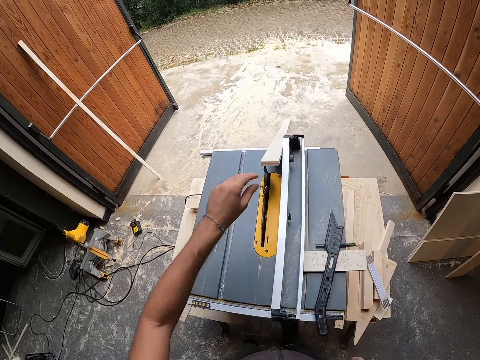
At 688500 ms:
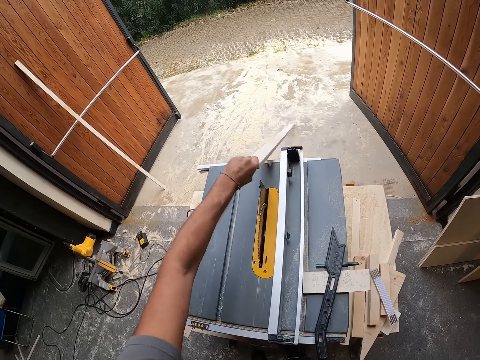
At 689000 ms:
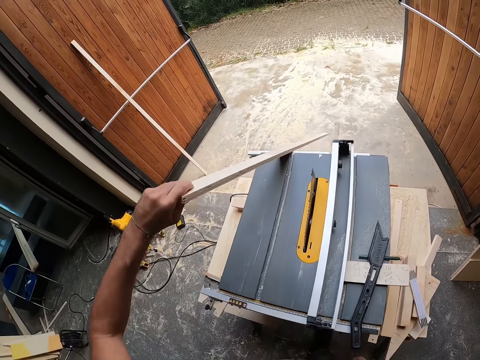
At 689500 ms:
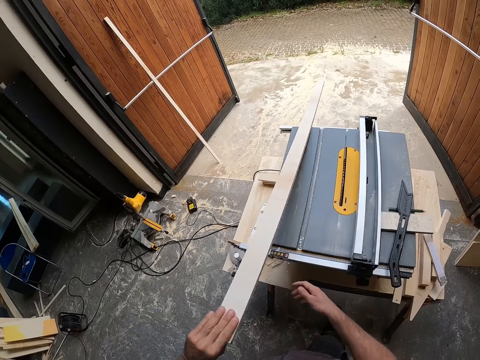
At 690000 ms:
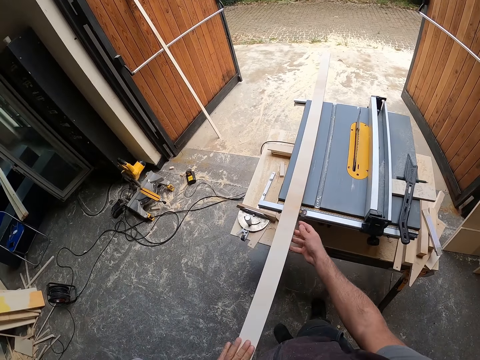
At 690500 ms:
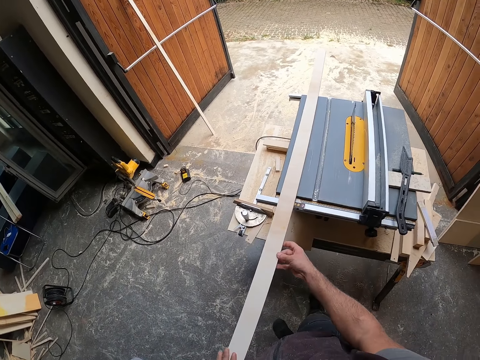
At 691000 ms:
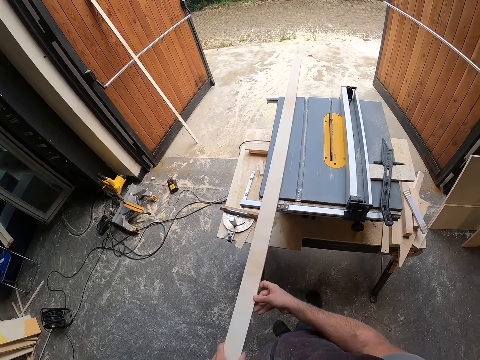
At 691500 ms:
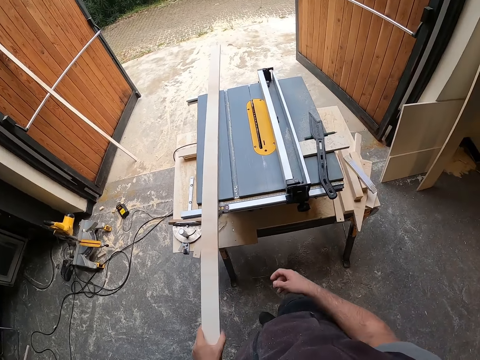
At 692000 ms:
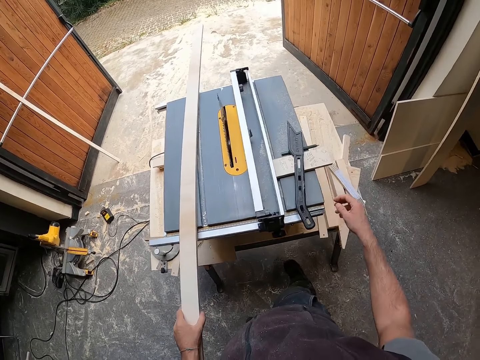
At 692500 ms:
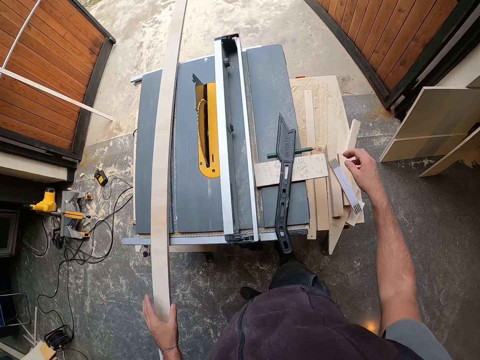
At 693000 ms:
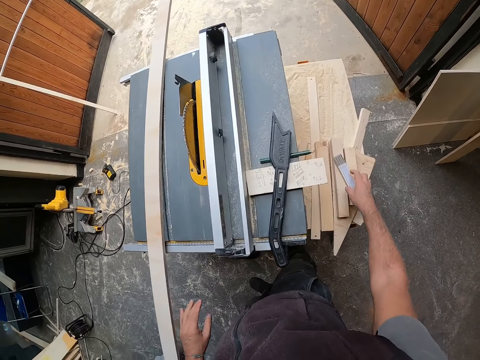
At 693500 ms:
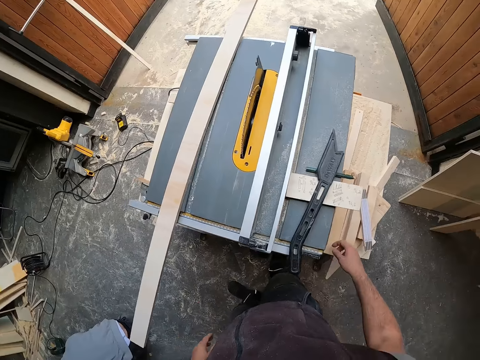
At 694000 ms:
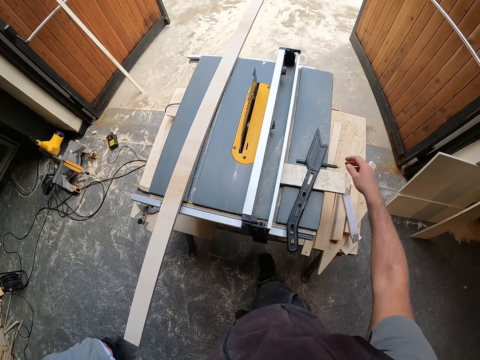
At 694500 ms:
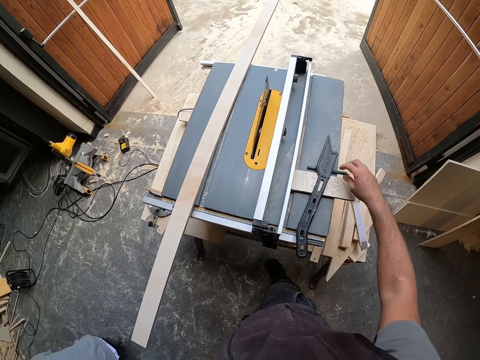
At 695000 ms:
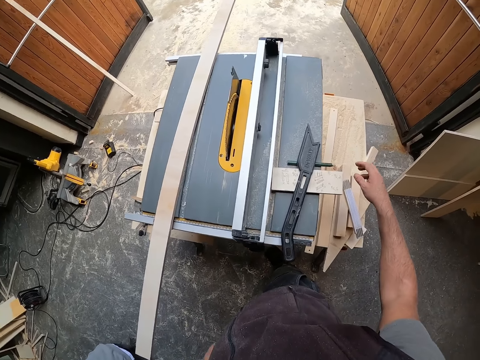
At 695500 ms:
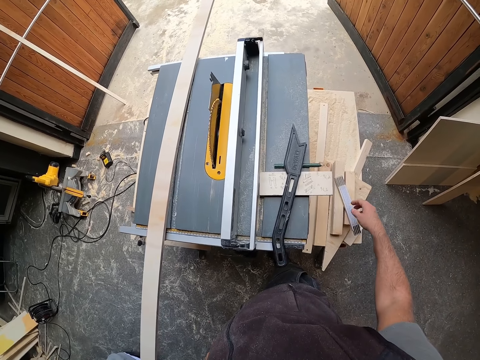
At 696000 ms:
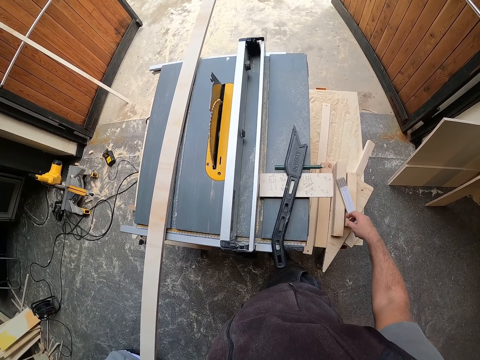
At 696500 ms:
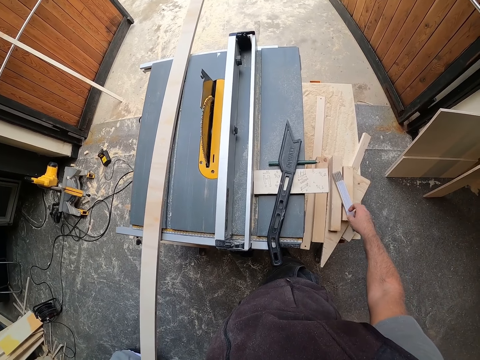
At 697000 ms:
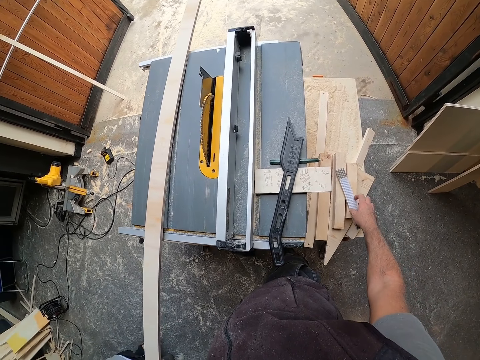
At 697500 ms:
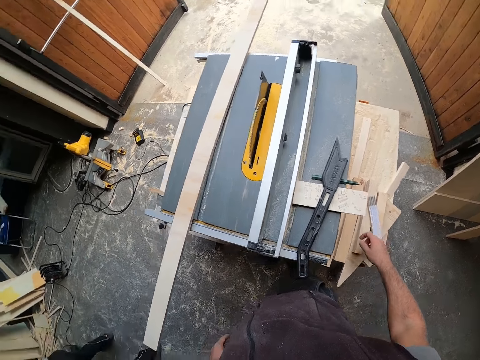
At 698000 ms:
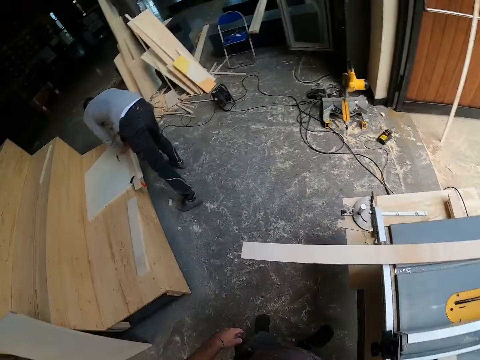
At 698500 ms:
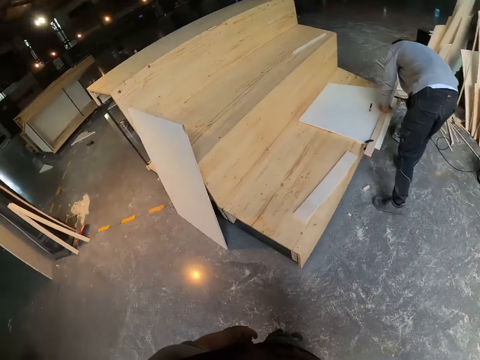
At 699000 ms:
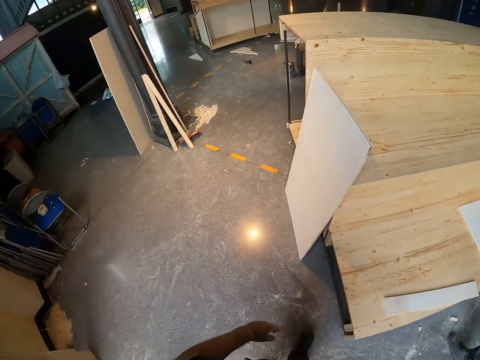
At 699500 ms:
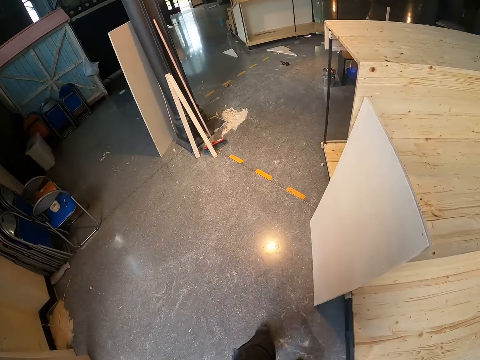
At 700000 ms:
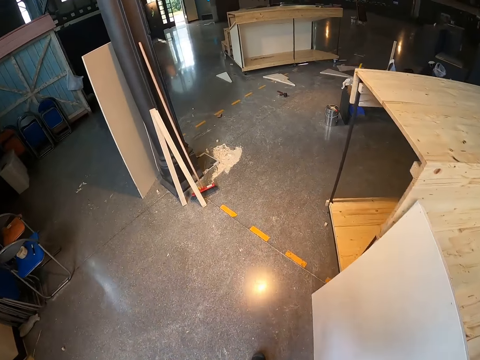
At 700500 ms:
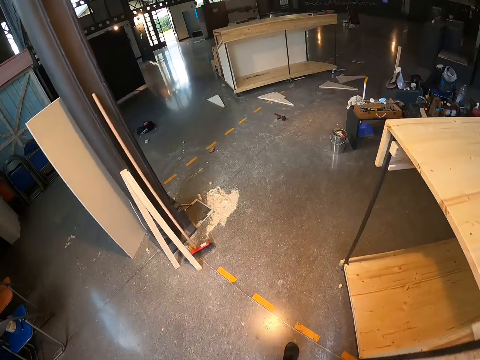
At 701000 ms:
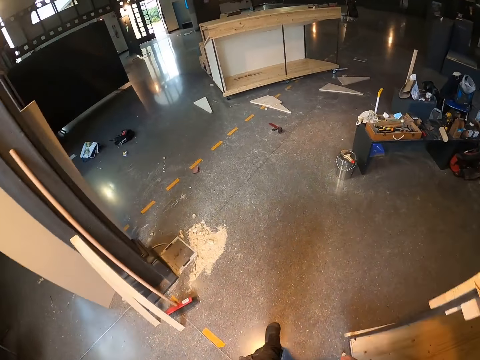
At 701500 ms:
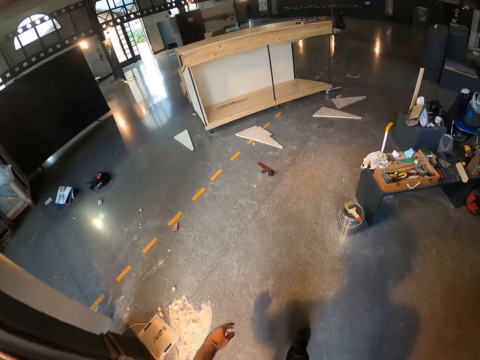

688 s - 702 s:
The camera wearer picks up the piece of wood plank or chipboard on the ground with his left hand. He adjusts the piece of wood plank on the table saw with both hands. He holds the chipboard with both hands. He moves the hand on the chipboard. He pushes the chipboard with his left hand. He moves the right hand. He looks around. He turns around. A man measures plywood with a ruler. The camera wearer walks around.

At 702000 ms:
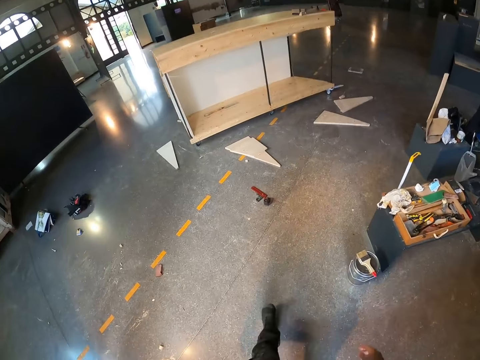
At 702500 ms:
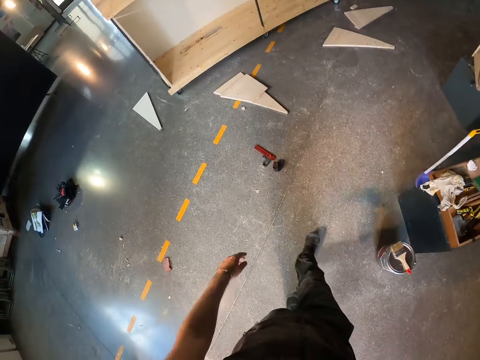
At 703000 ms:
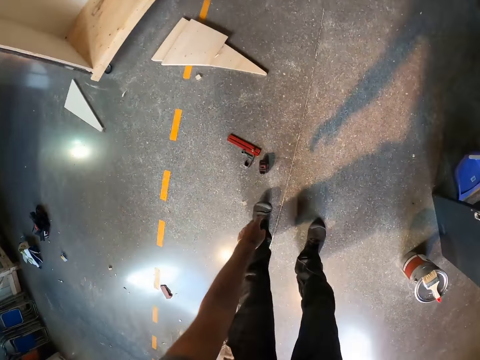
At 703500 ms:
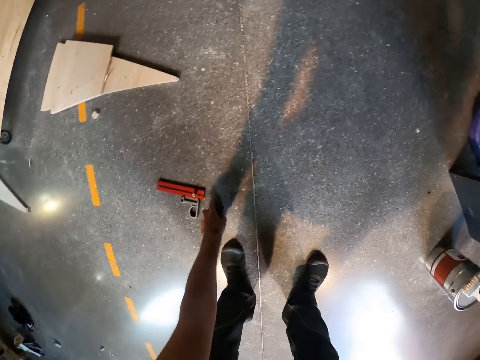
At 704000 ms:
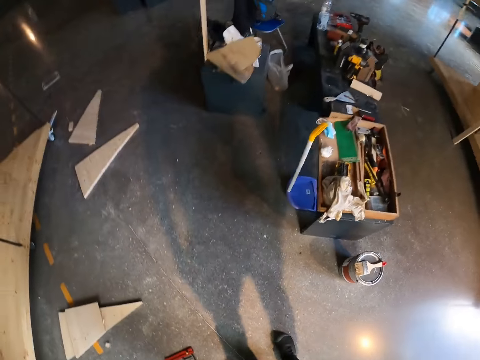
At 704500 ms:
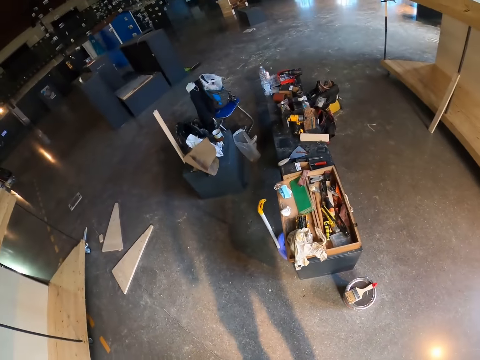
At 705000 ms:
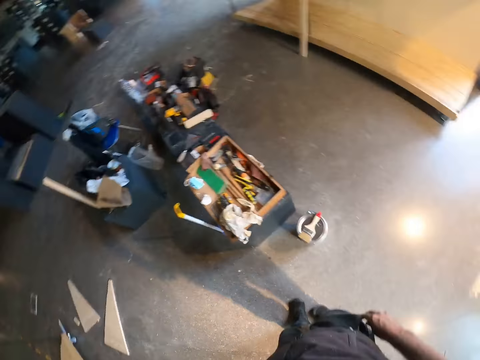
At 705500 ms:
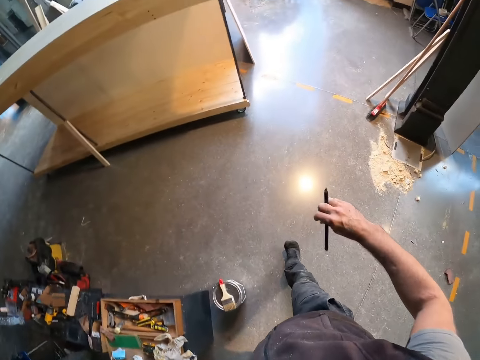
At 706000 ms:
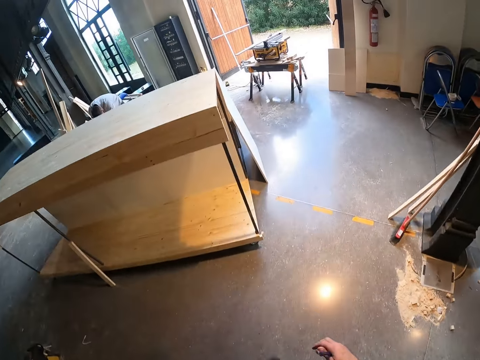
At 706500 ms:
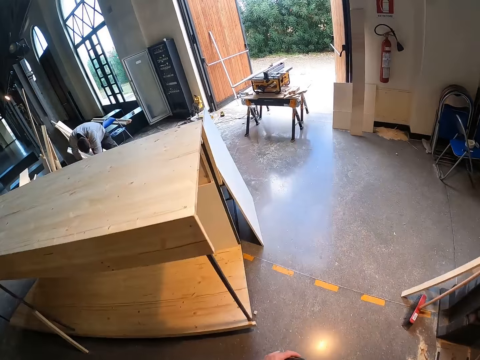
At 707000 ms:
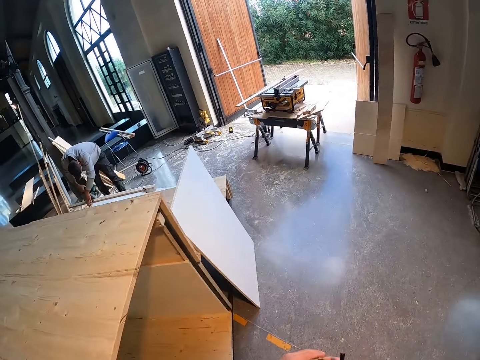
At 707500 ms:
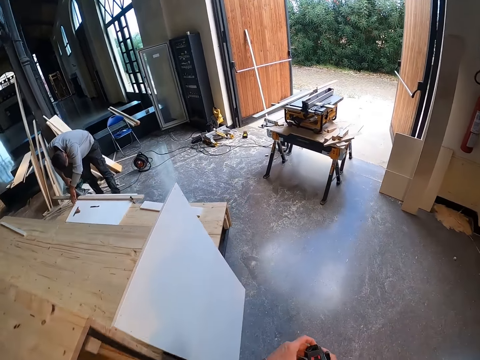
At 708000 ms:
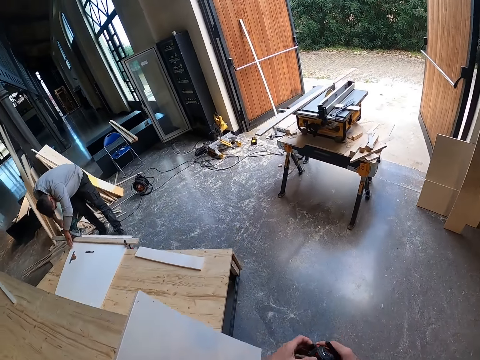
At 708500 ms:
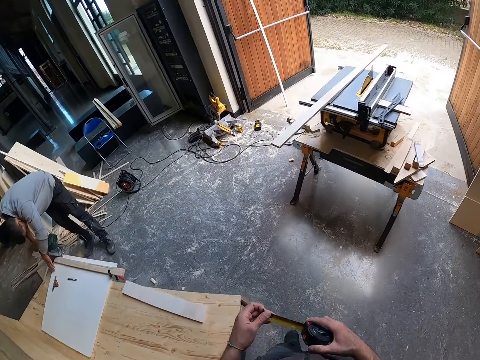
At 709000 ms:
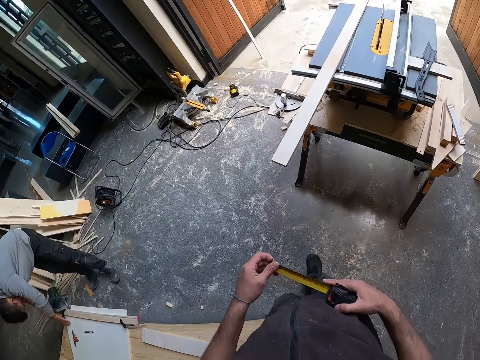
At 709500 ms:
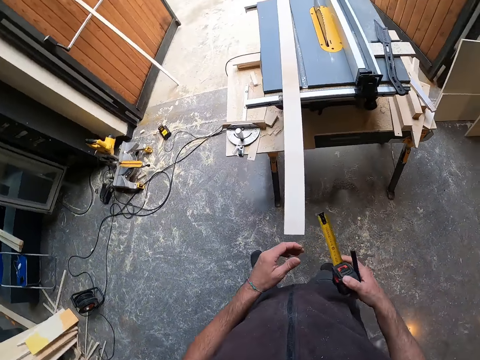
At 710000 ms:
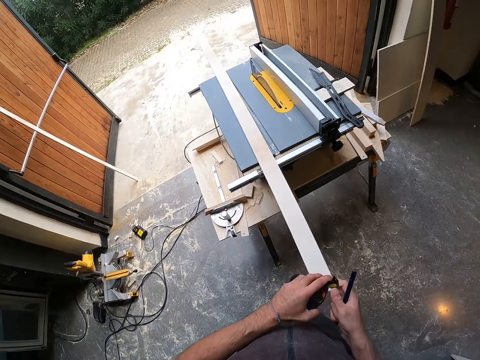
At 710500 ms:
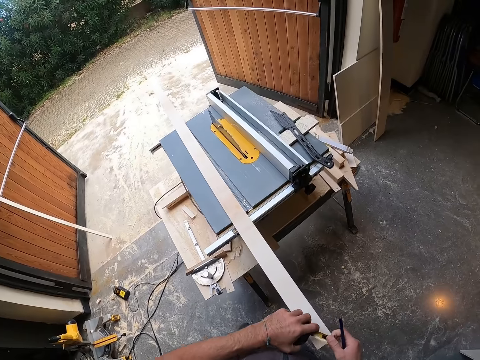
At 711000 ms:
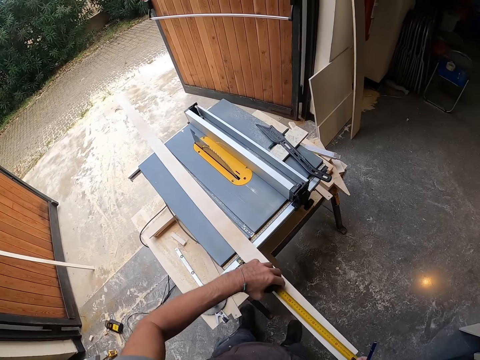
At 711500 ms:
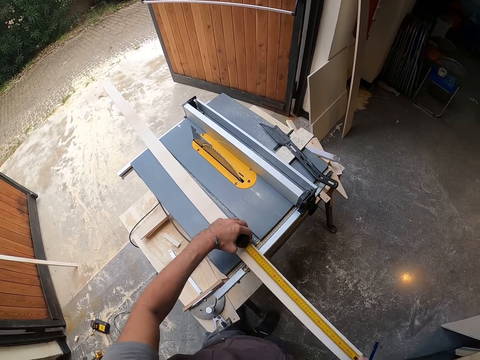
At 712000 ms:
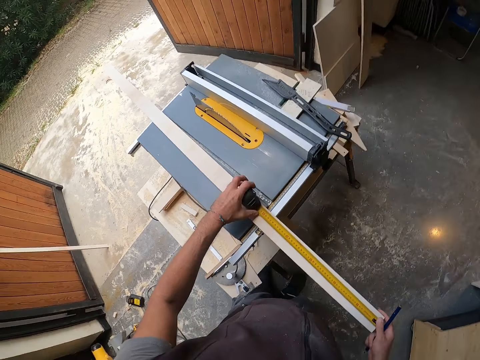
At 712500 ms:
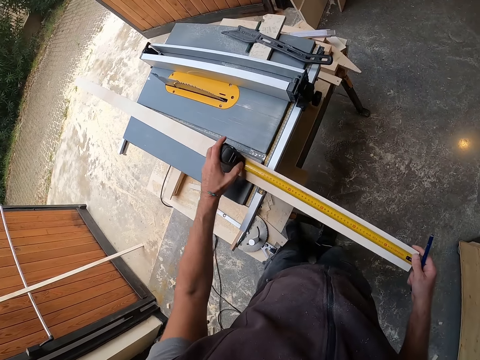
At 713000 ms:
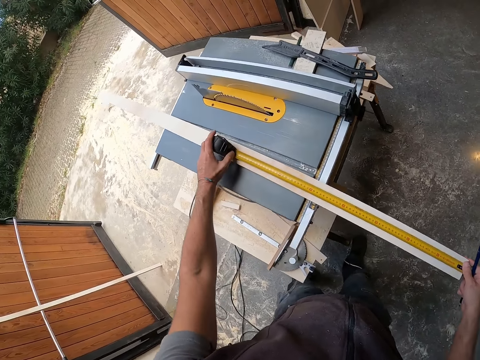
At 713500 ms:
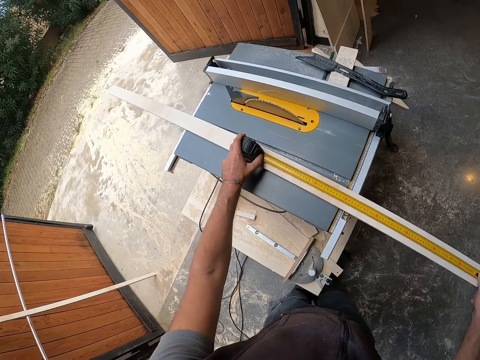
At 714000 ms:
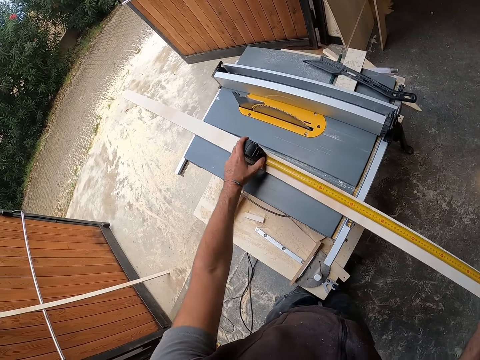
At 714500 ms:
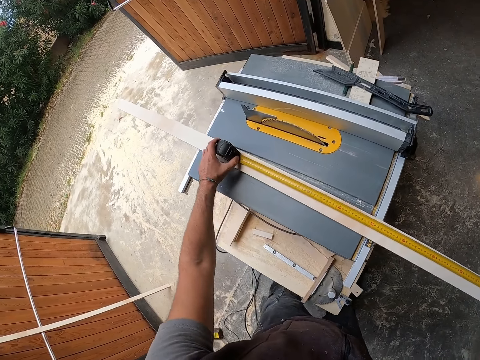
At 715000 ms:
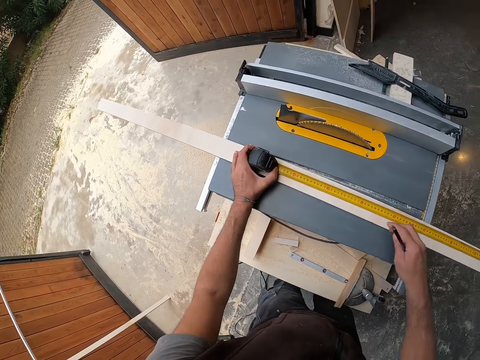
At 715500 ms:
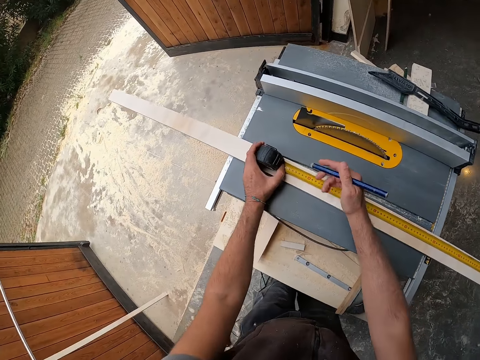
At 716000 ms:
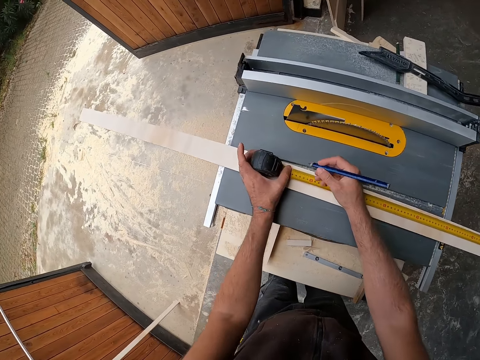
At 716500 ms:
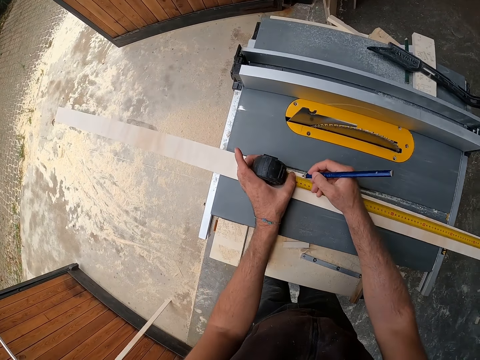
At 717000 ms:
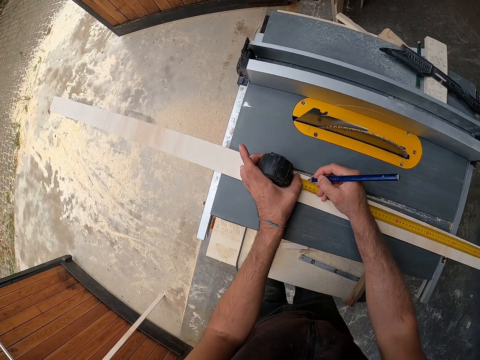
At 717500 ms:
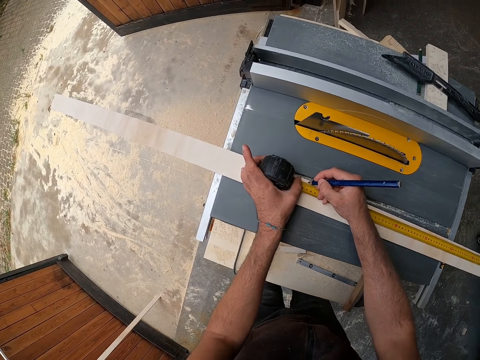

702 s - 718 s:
The camera wearer picks up a measuring tape from the ground with his left hand. He turns around. He walks around. He pulls out the tape from the measuring tape with his left hand. He holds the measuring tape with his right hand. He passes the measuring tape from his right hand to his left hand. He pulls out the tape from the measuring tape with his right hand. He measures the piece of wood plank on the table saw with the measuring tape in both hands. He holds a pen in his right hand. He marks the piece of wood plank with the pen in his right hand.
